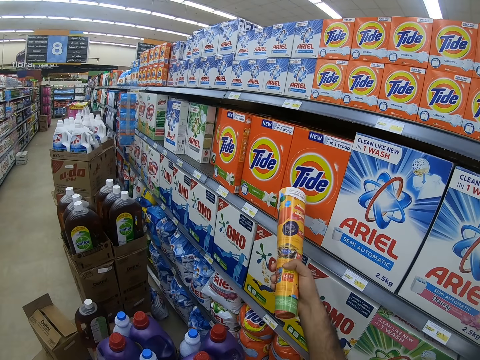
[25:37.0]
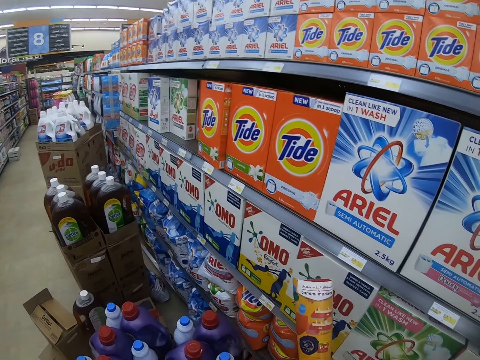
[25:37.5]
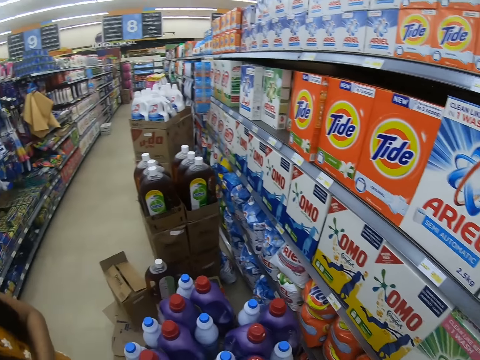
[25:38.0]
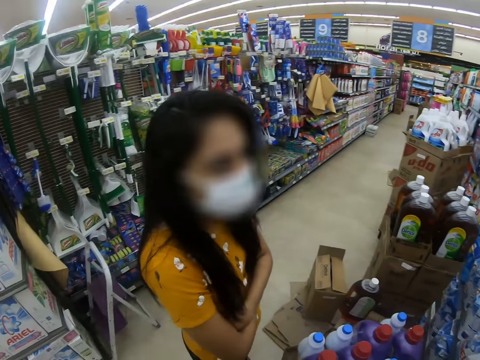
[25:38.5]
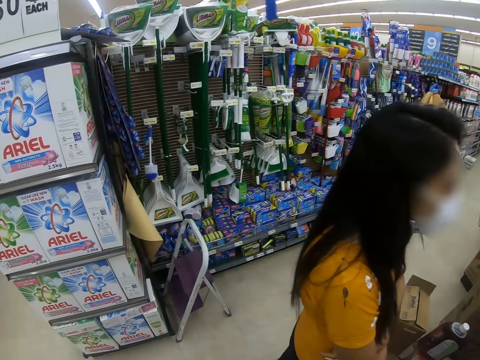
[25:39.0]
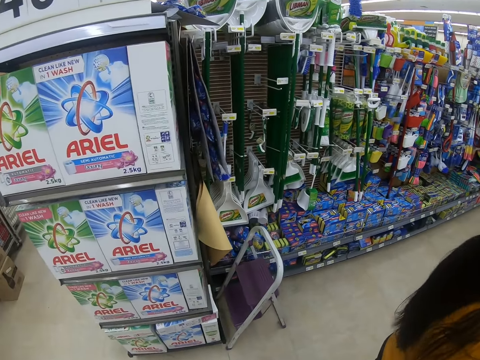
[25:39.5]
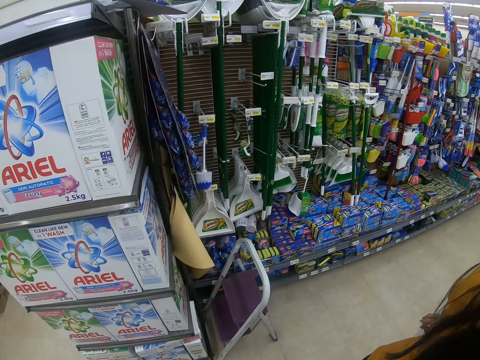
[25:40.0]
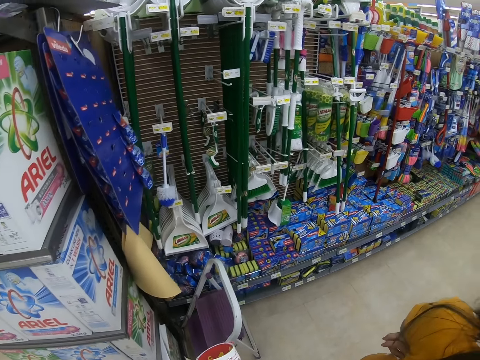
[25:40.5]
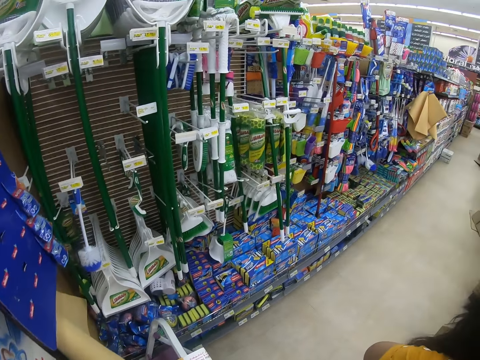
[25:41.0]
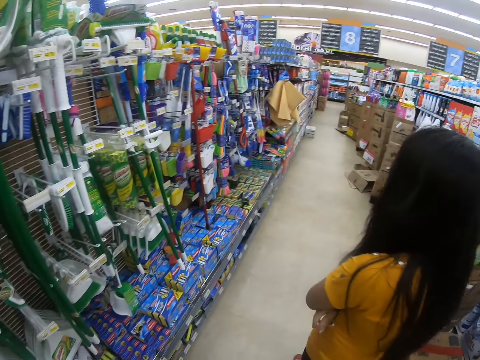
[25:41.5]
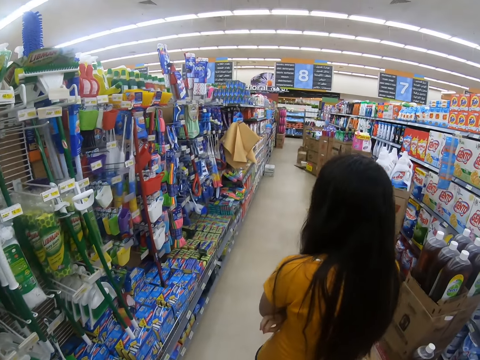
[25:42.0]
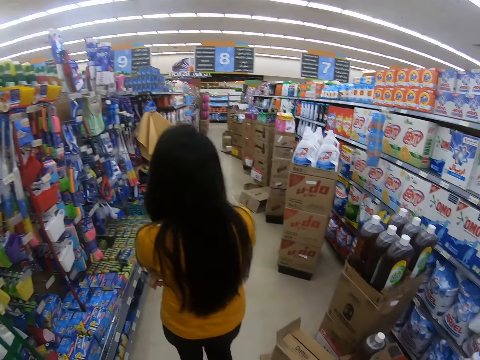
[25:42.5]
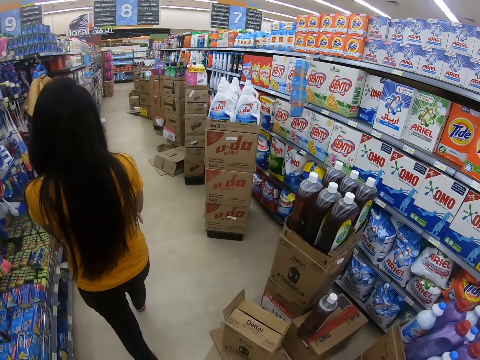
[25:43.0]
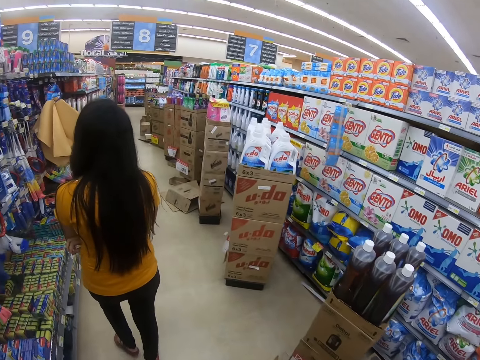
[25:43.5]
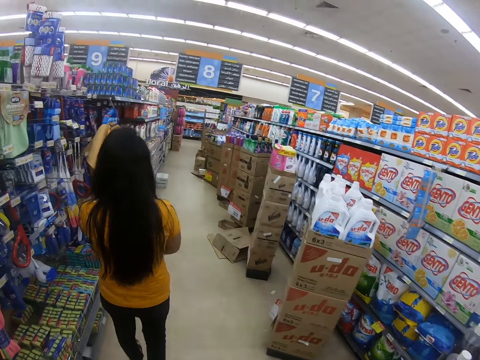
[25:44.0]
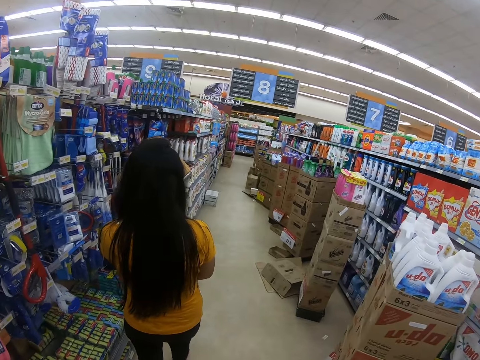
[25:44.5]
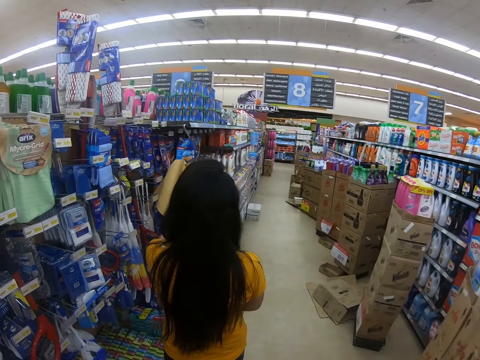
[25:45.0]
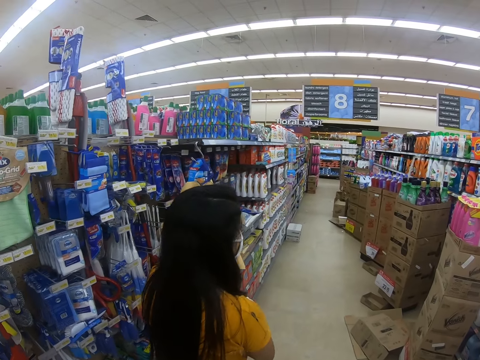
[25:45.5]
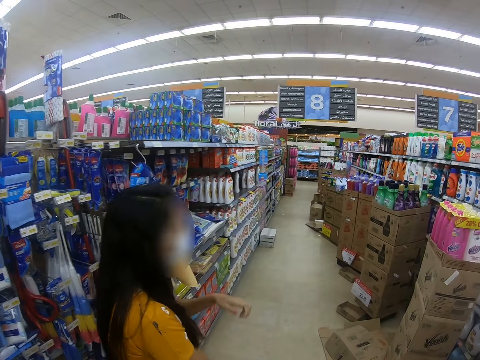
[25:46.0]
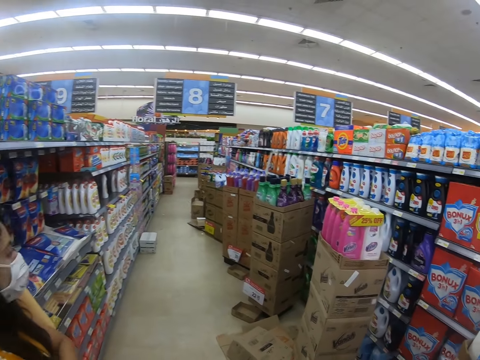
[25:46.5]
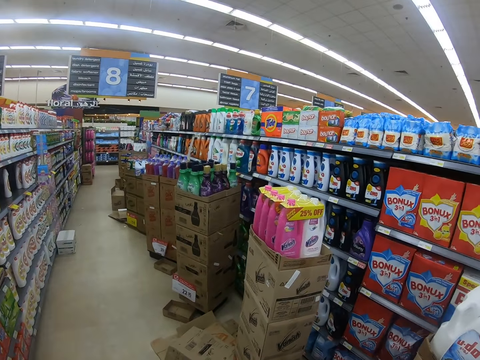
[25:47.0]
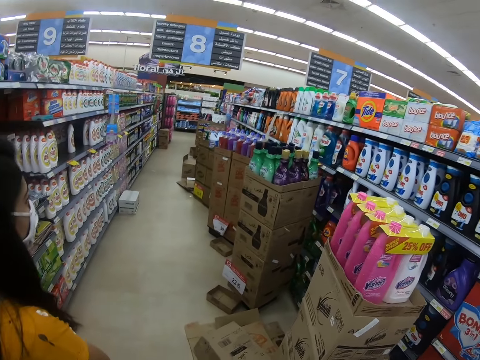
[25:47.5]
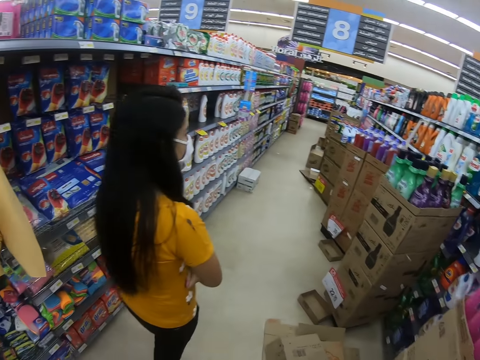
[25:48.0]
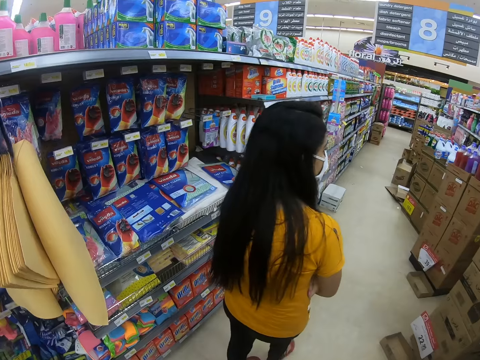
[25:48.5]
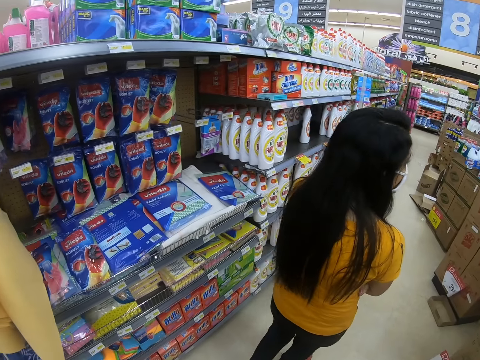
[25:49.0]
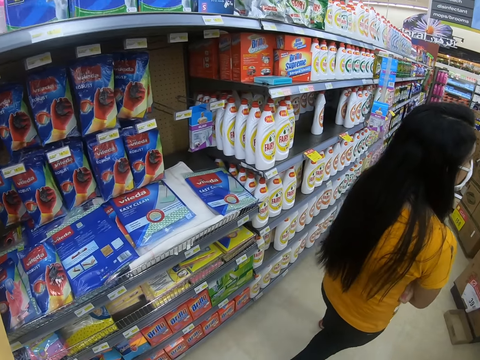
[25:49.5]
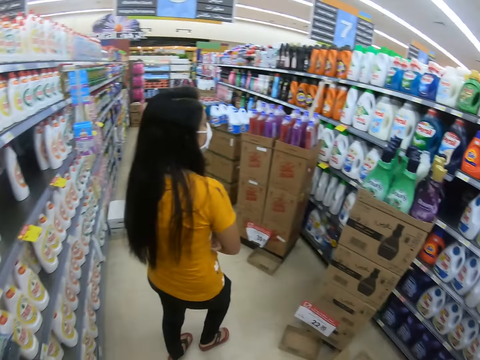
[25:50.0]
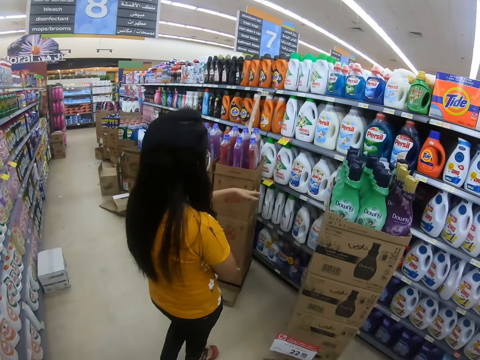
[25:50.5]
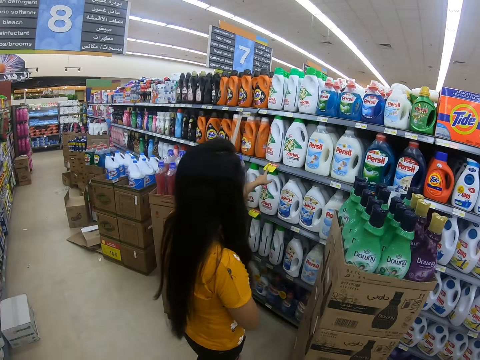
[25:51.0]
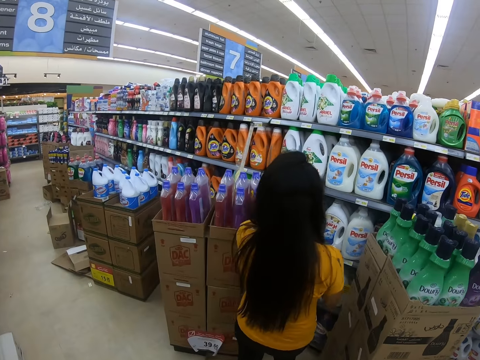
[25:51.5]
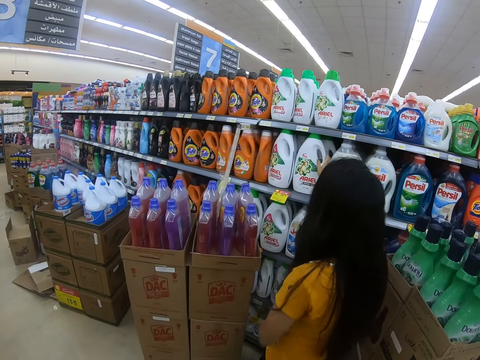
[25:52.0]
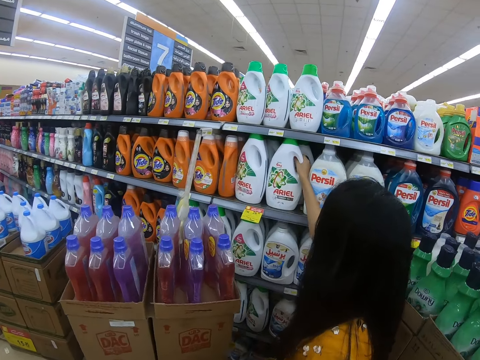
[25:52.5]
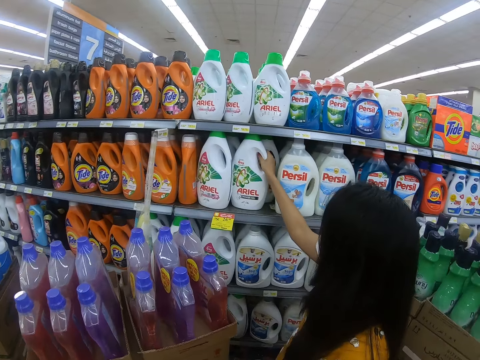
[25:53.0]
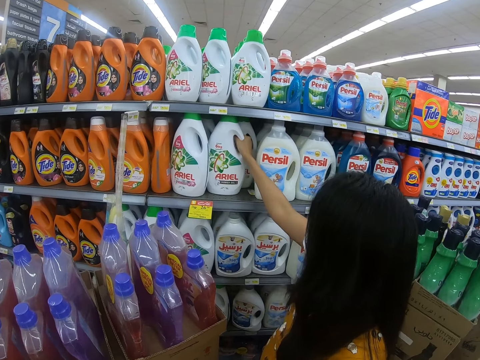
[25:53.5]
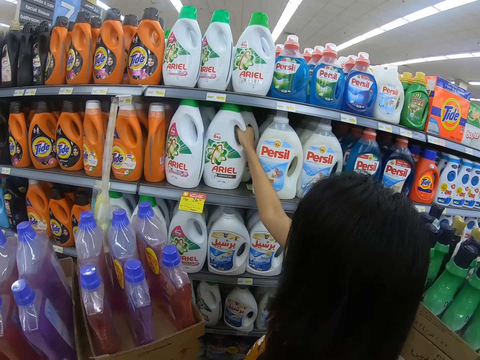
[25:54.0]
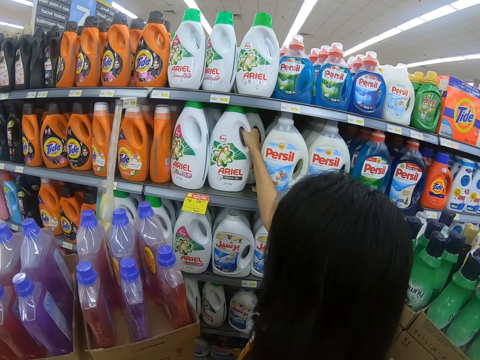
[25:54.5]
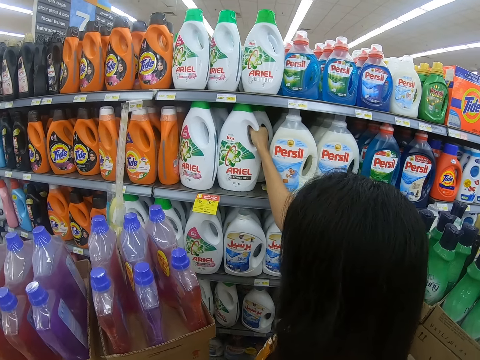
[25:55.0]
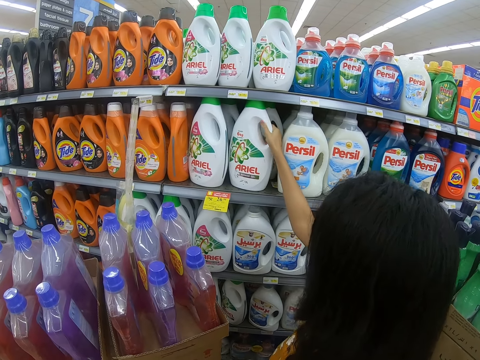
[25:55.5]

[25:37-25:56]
The camera wearer points at a packet of washing powder on a shelf. They look around. A woman walks in a supermarket. The camera wearer walks around the supermarket. The woman sways the left hand. The camera wearer looks around. The woman walks in the supermarket, touches a bottle of Persil on the shelf, and holds a detergent.

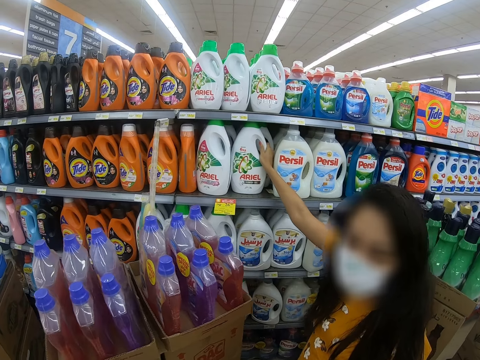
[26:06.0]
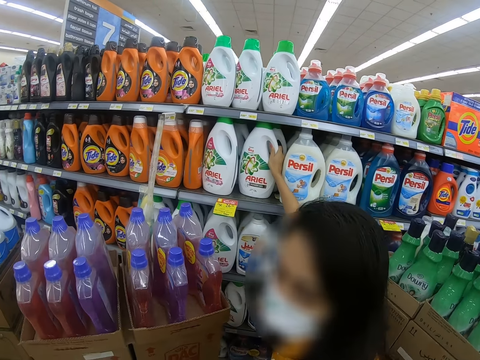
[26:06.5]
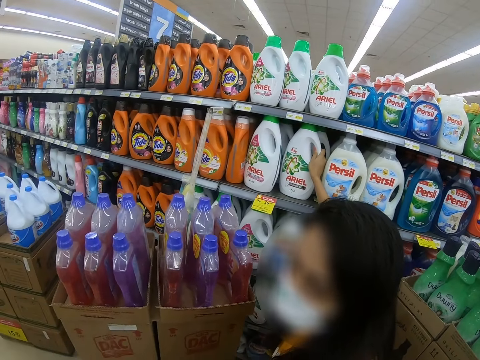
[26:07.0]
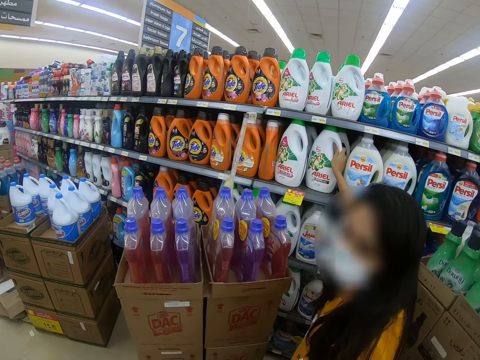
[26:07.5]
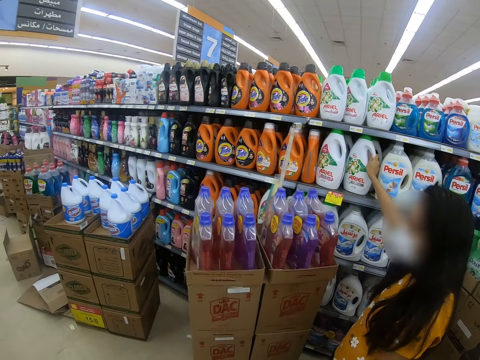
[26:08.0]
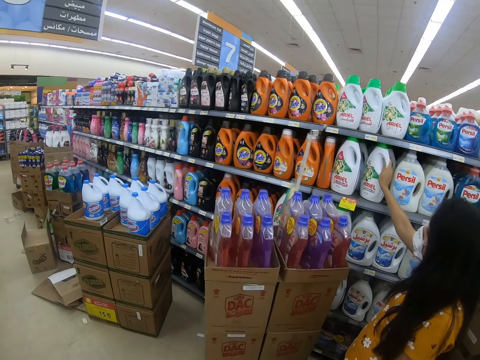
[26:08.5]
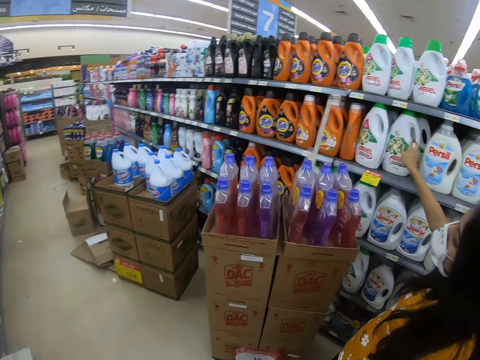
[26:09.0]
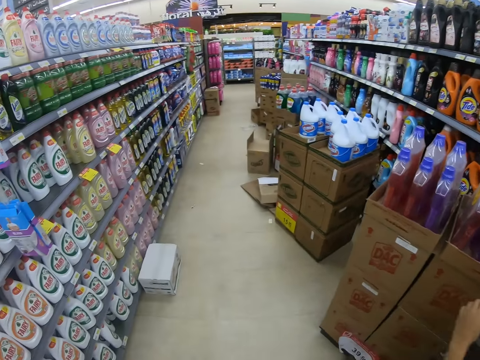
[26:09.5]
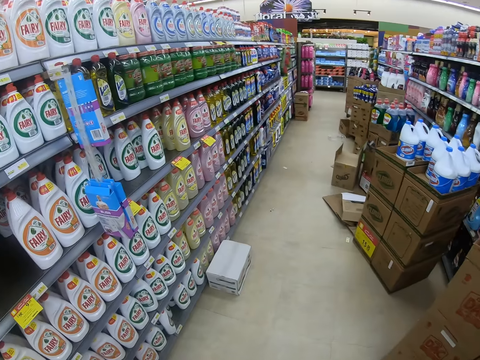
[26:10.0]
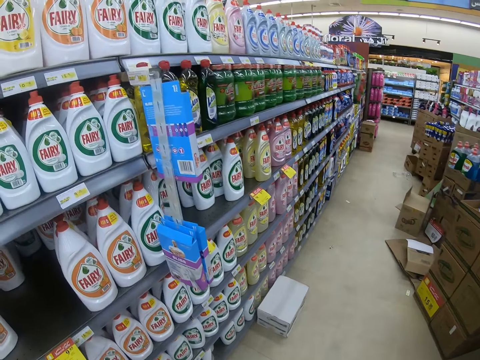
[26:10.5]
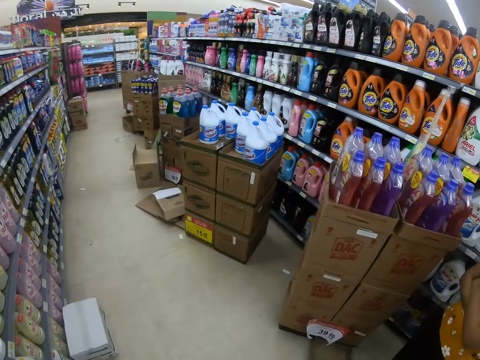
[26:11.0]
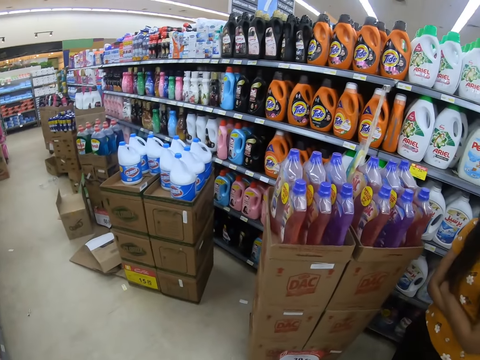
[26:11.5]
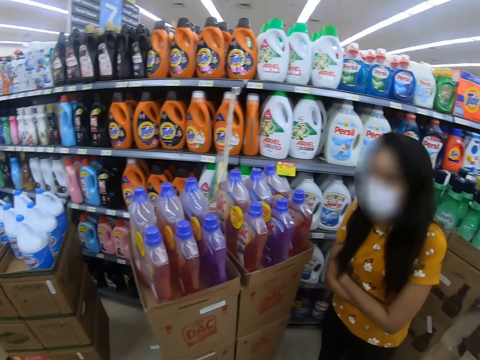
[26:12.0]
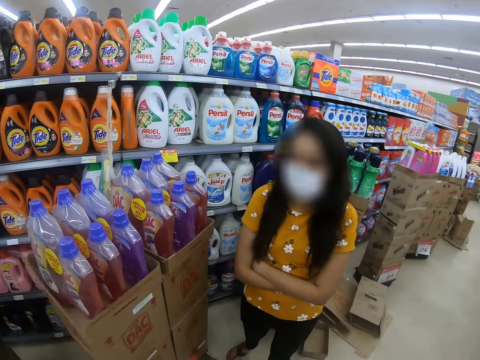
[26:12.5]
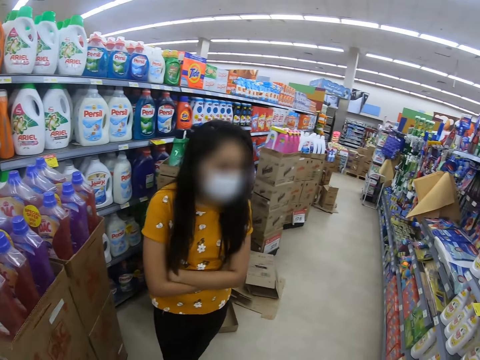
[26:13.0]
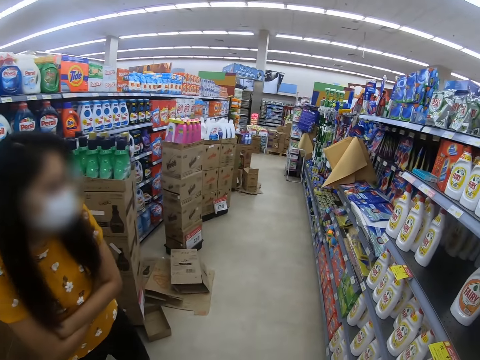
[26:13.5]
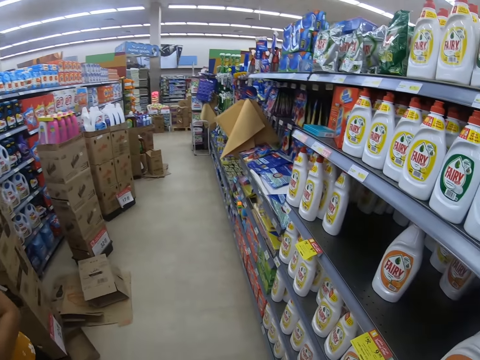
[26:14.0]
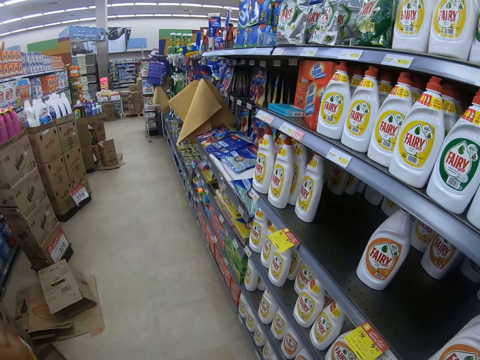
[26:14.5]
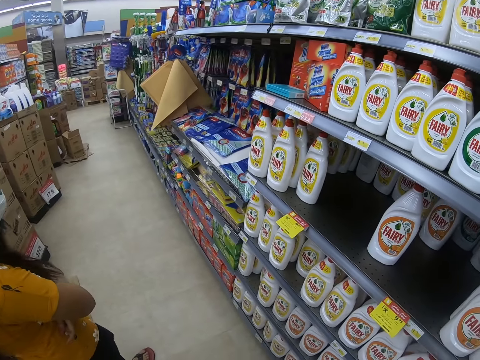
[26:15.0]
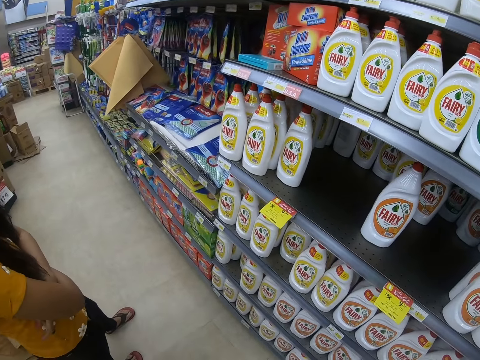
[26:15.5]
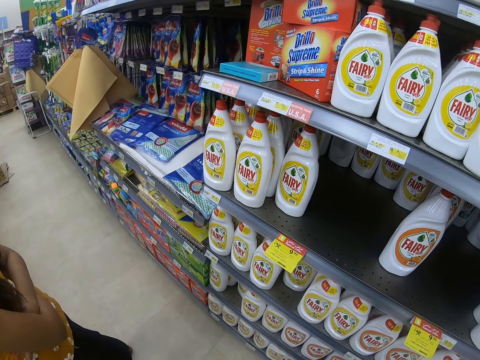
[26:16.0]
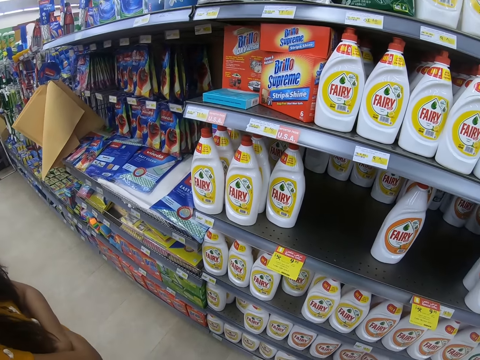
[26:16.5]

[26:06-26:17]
The camera wearer looks around the supermarket.
